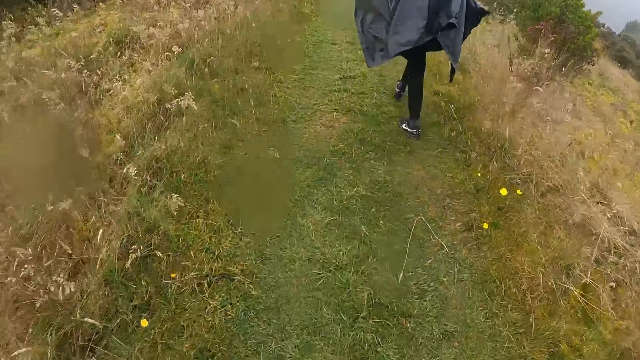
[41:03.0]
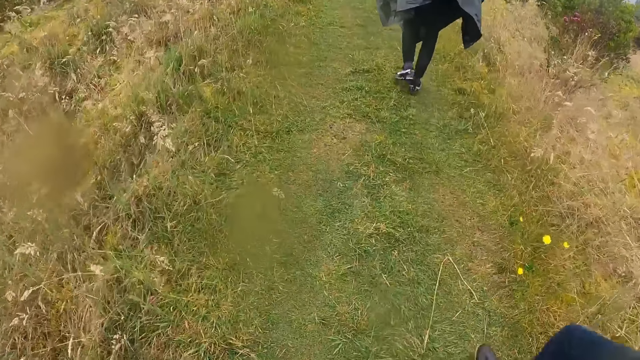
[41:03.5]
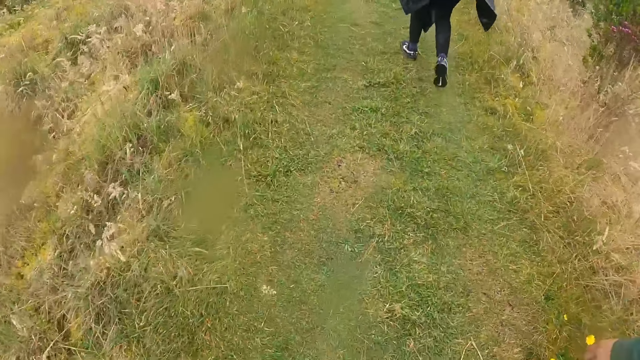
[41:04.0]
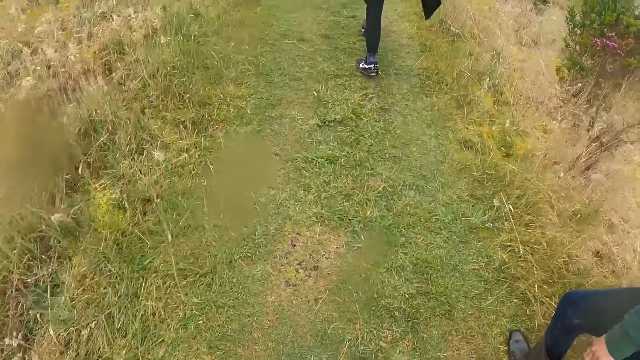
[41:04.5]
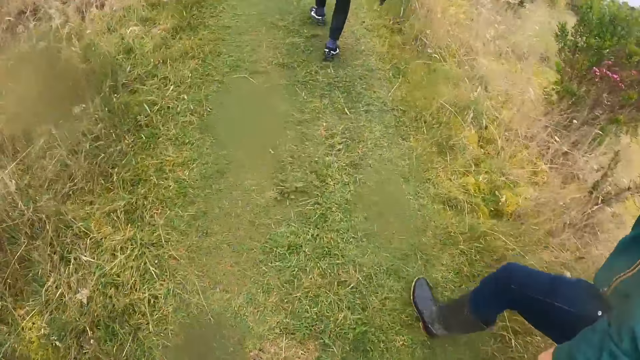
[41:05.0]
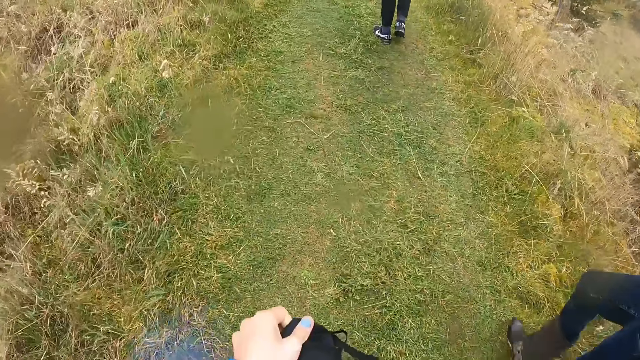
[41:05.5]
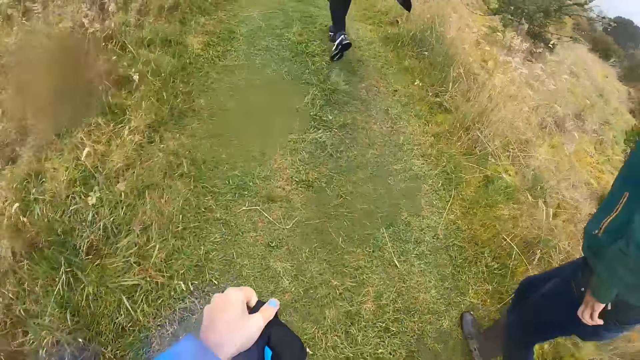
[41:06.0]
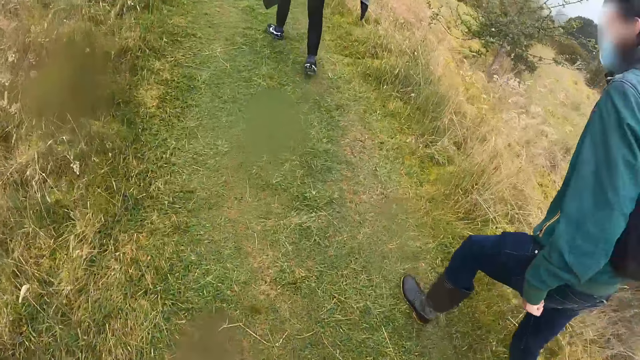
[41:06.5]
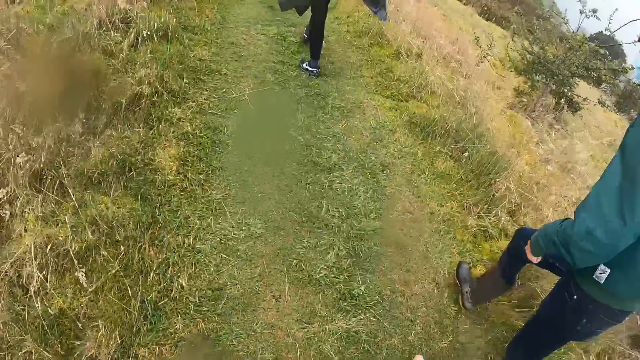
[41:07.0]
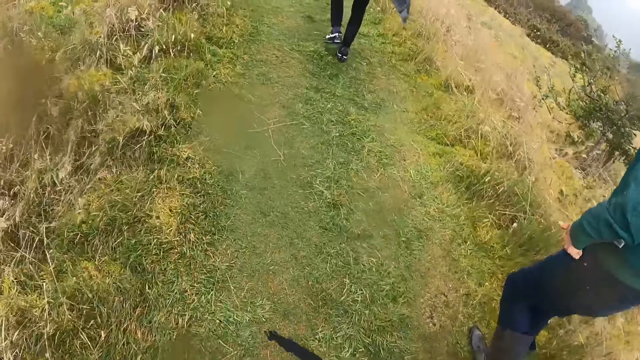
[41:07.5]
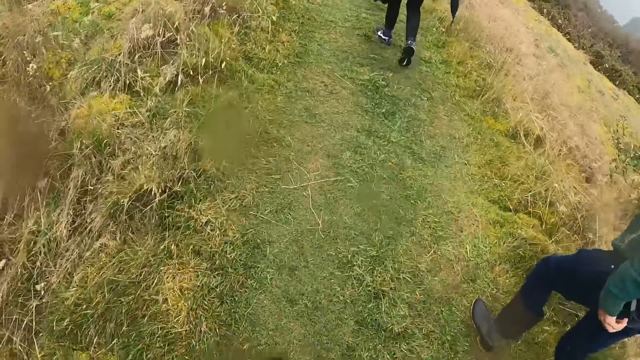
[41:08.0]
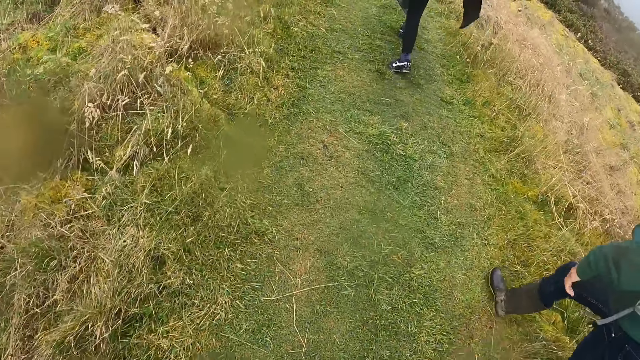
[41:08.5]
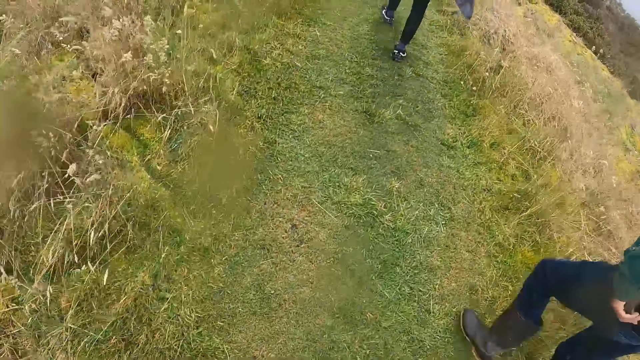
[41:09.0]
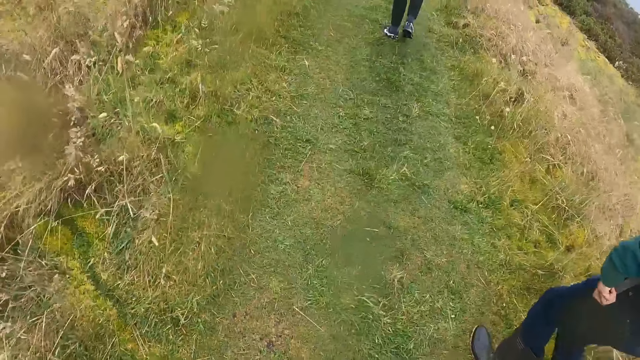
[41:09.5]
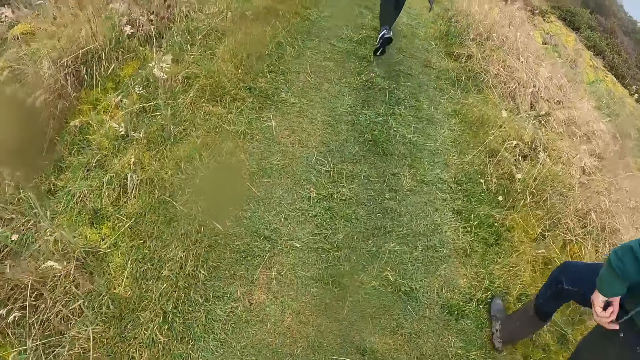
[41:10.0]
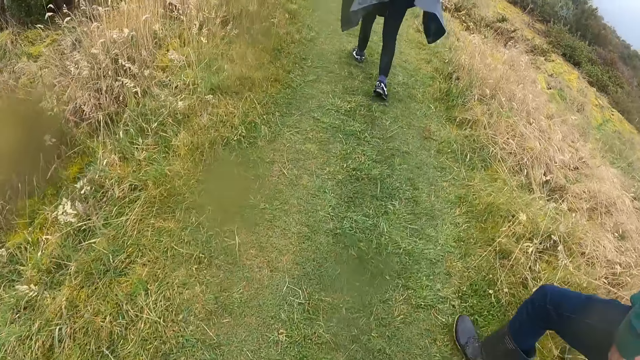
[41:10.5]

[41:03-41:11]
The camera wearer holds a bag with her left hand.

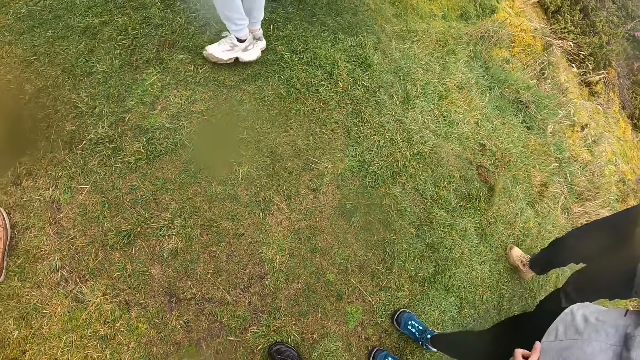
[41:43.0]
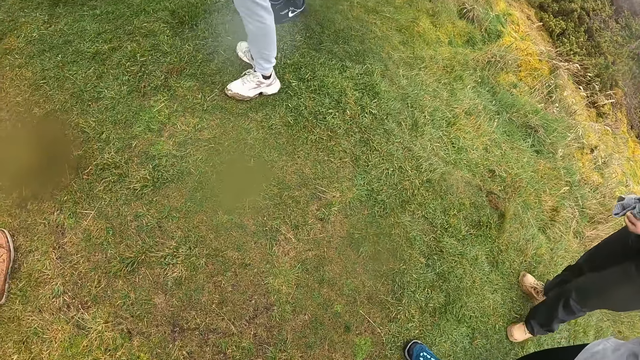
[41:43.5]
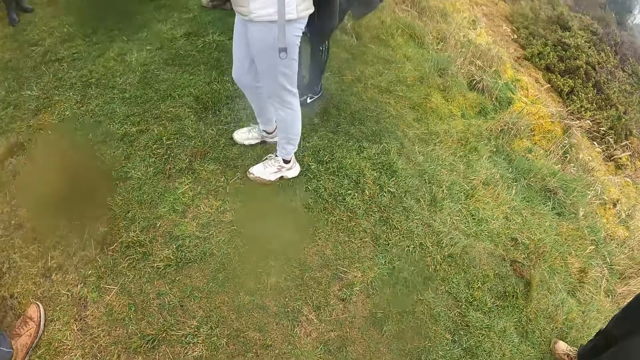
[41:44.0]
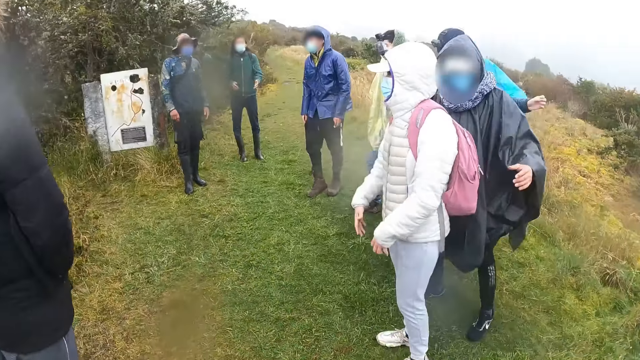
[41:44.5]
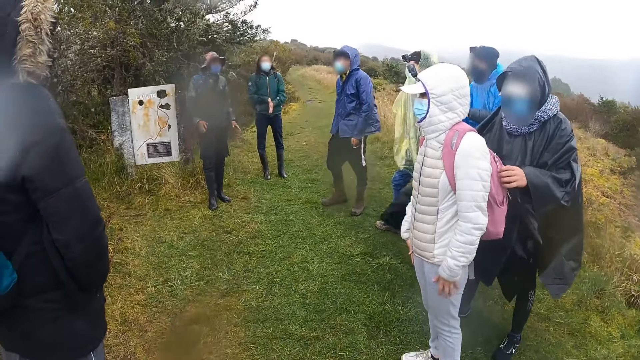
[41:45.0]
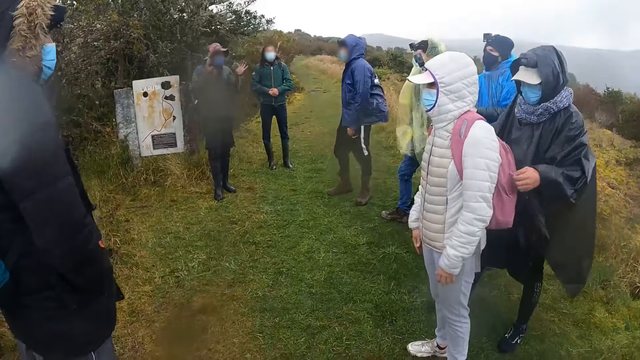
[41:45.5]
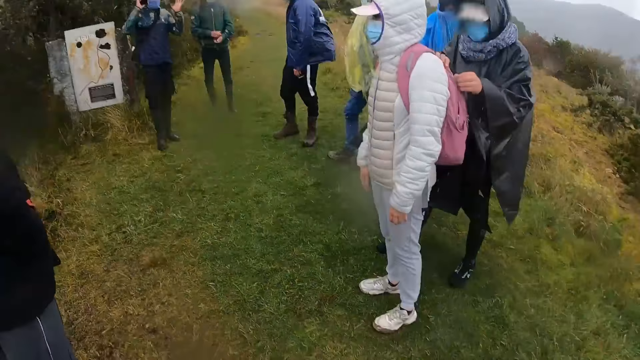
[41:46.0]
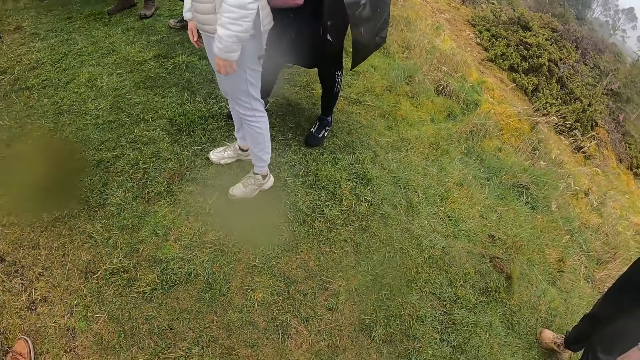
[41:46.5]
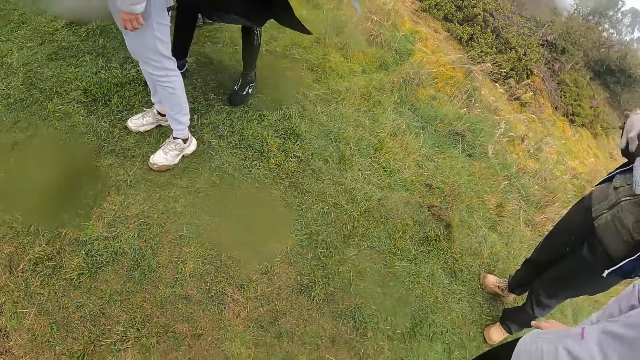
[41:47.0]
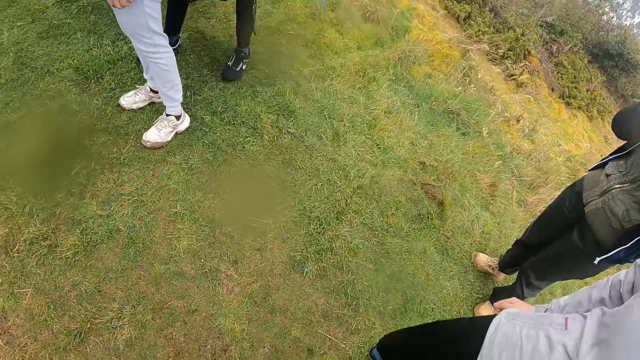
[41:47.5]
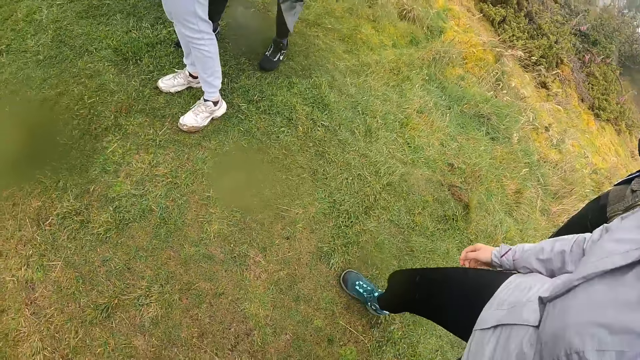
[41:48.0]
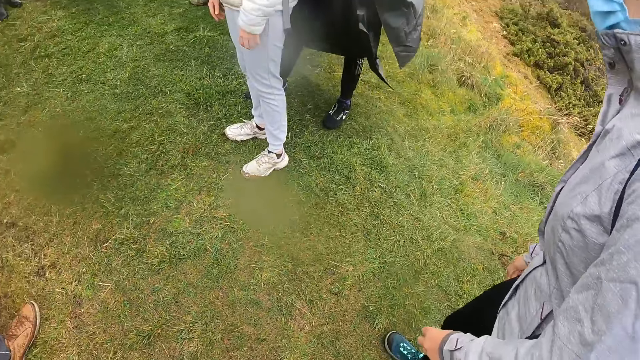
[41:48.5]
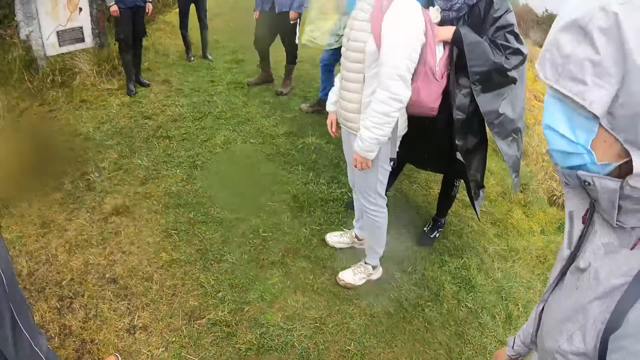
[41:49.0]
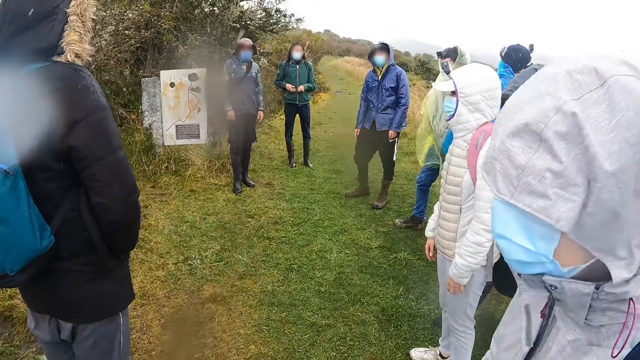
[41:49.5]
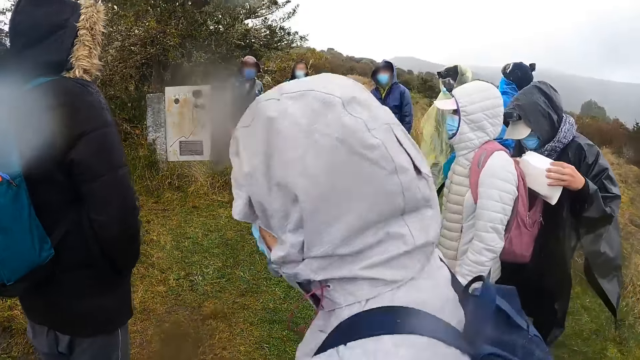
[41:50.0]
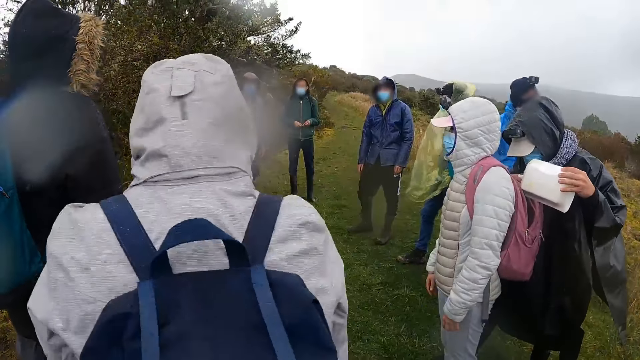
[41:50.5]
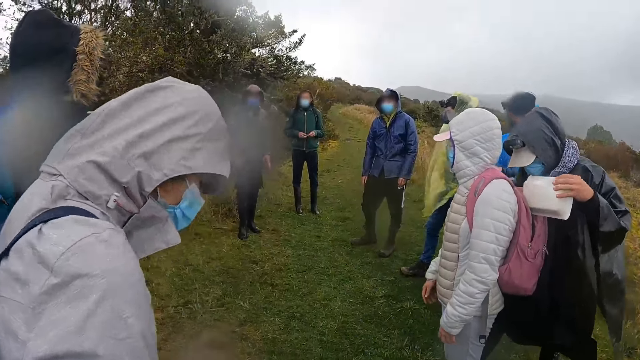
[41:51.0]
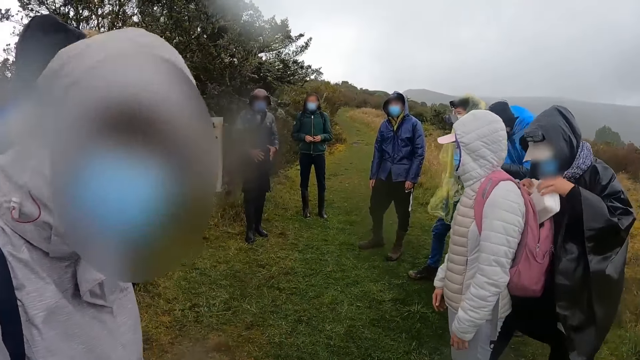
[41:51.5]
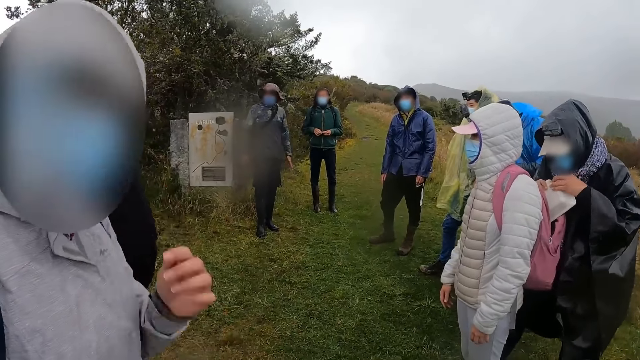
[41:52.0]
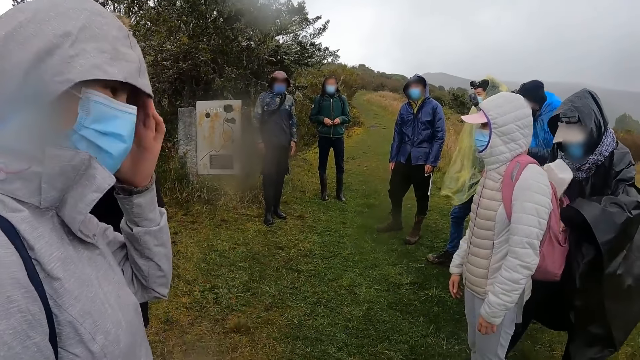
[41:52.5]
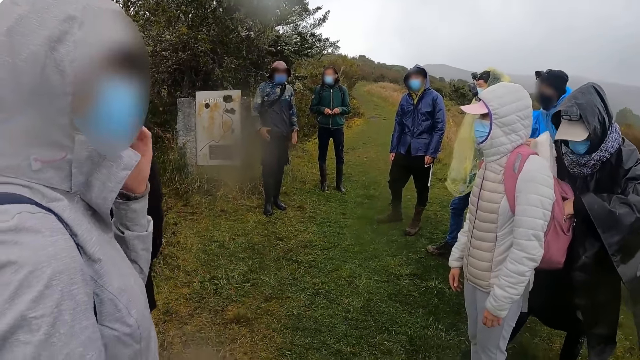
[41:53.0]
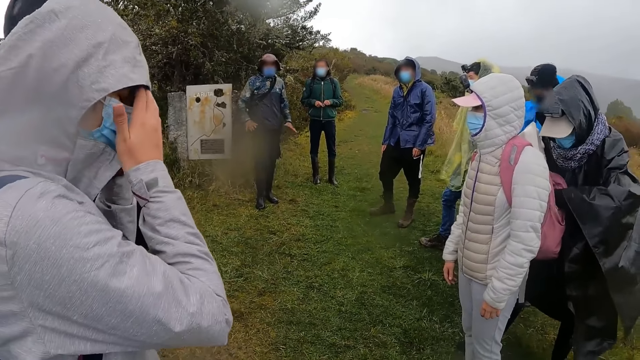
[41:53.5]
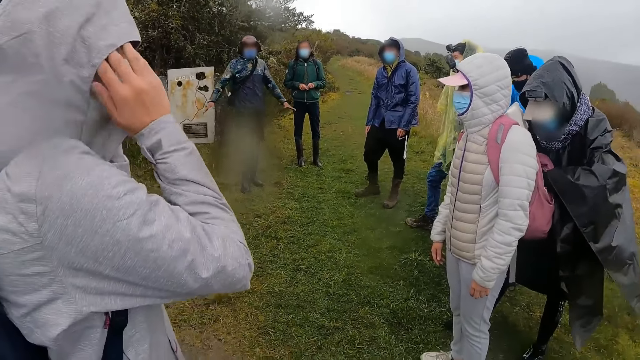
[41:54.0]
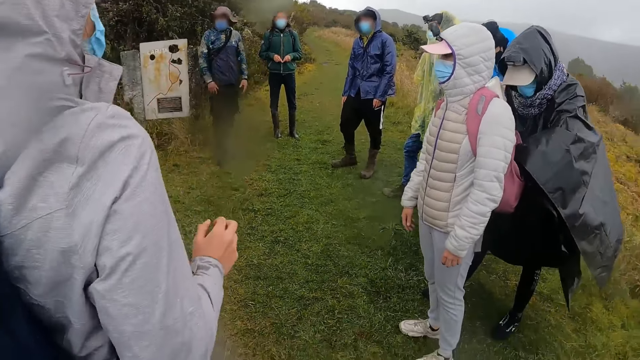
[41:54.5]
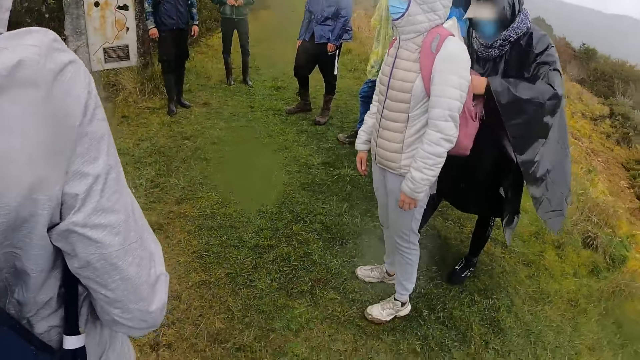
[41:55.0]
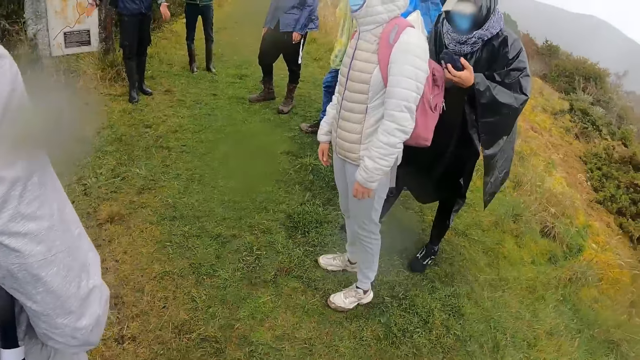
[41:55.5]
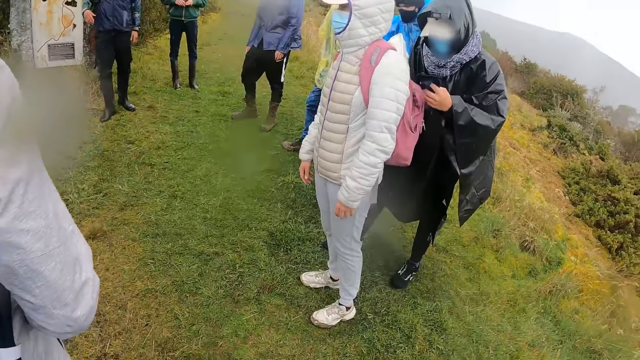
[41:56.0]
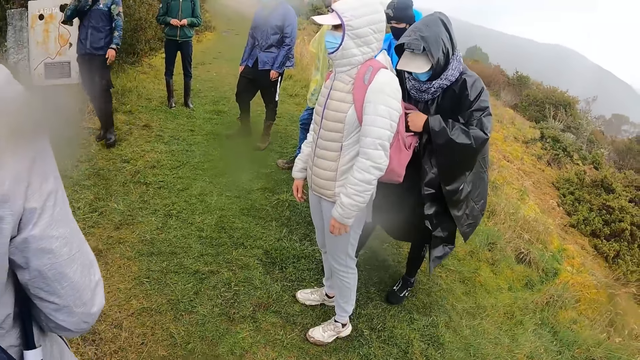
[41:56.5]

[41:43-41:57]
A man interacts with a group of people in the field. A woman interacts with the camera wearer. The woman touches her face with her left hand. The woman touches her face with her right hand.
